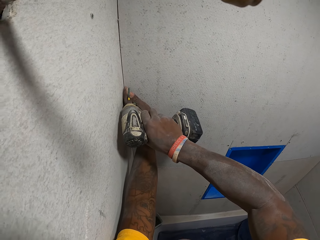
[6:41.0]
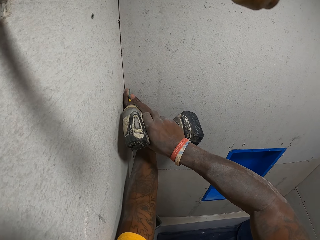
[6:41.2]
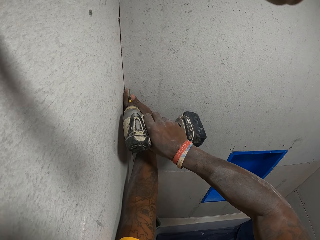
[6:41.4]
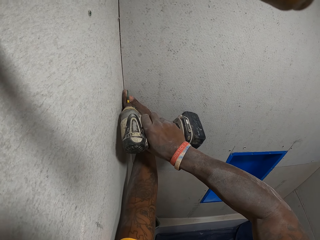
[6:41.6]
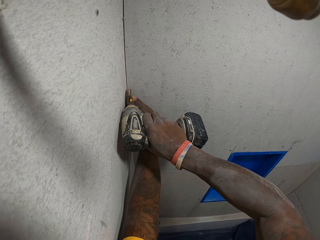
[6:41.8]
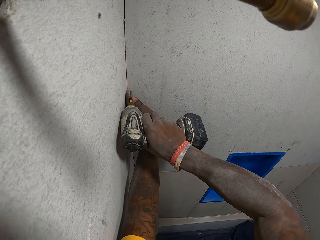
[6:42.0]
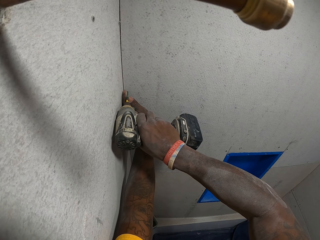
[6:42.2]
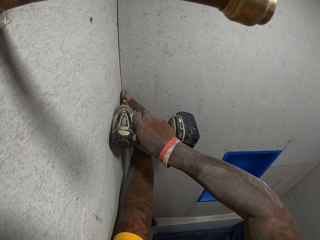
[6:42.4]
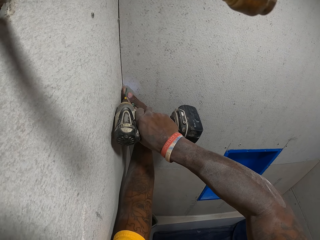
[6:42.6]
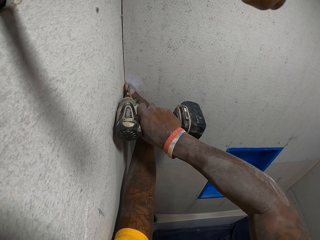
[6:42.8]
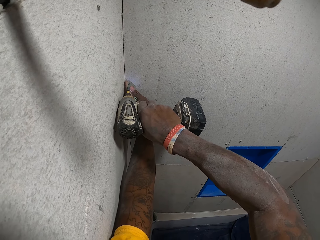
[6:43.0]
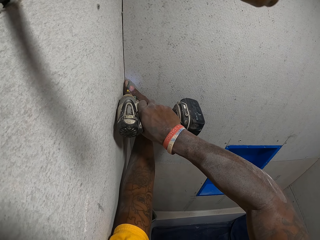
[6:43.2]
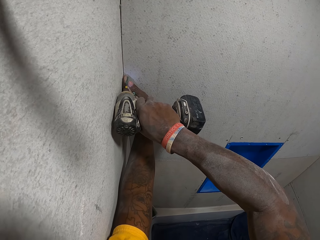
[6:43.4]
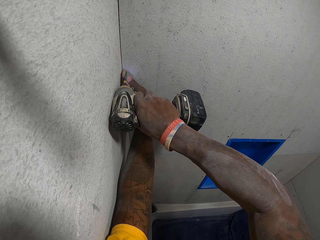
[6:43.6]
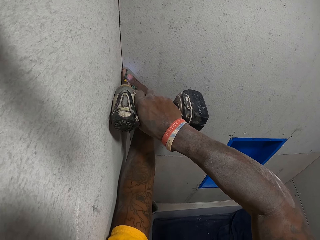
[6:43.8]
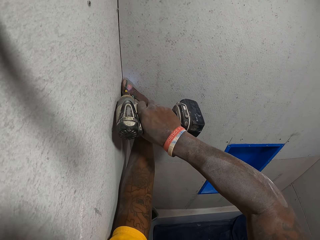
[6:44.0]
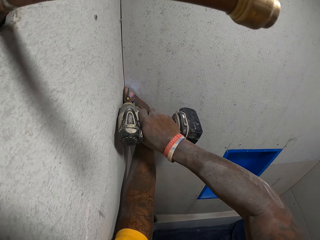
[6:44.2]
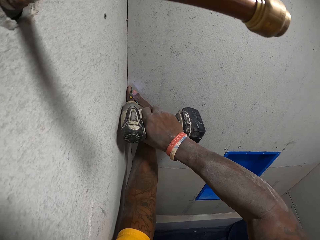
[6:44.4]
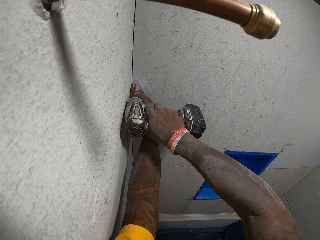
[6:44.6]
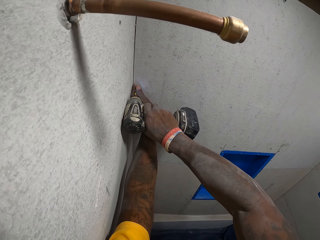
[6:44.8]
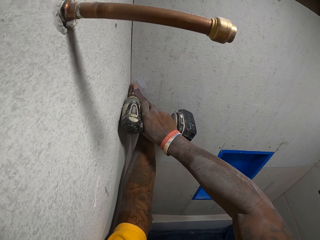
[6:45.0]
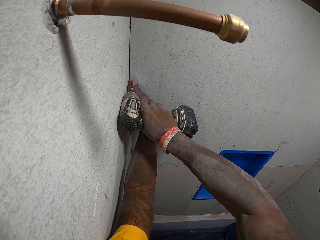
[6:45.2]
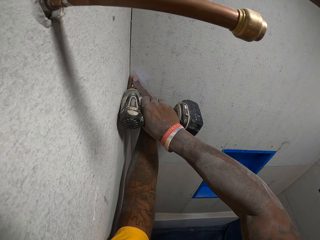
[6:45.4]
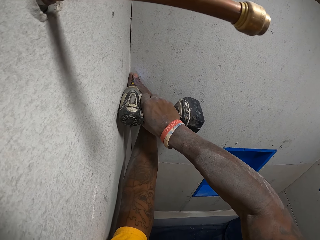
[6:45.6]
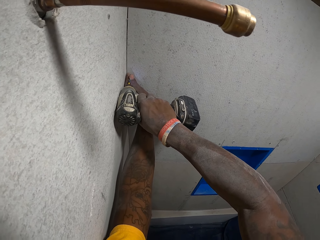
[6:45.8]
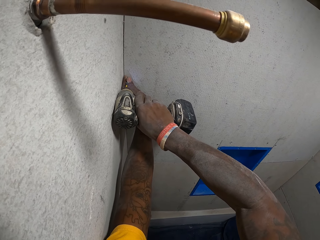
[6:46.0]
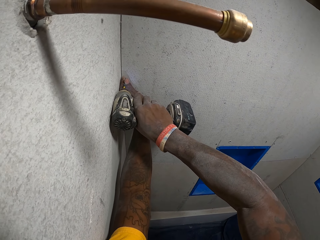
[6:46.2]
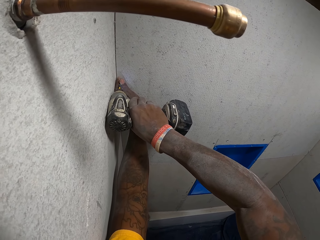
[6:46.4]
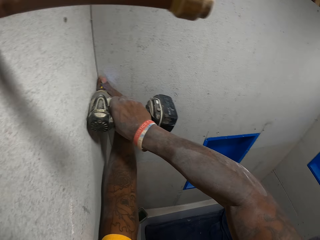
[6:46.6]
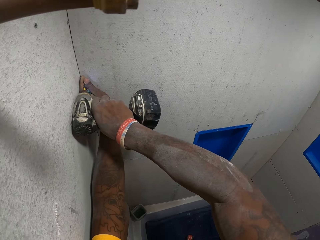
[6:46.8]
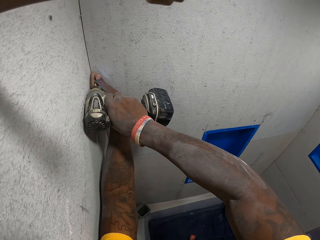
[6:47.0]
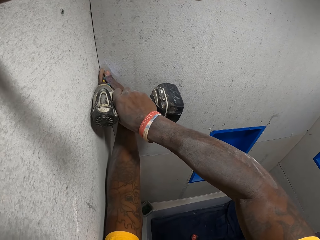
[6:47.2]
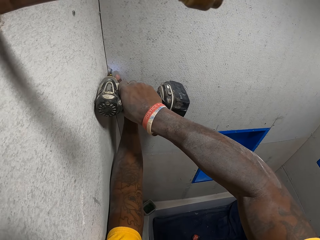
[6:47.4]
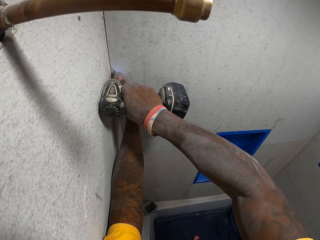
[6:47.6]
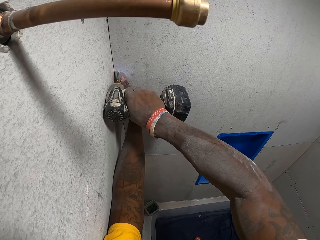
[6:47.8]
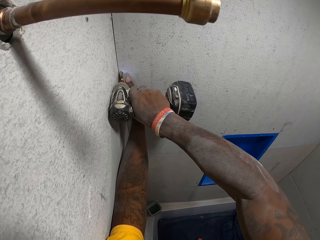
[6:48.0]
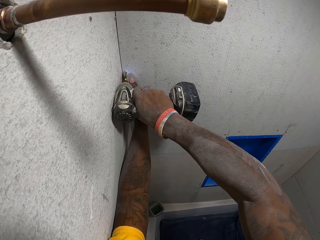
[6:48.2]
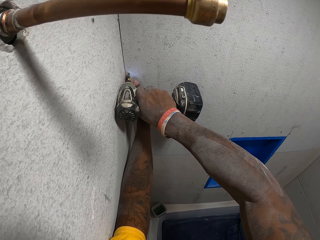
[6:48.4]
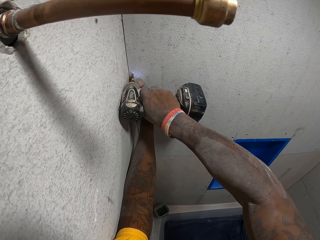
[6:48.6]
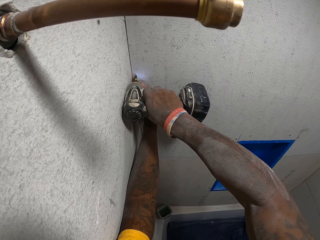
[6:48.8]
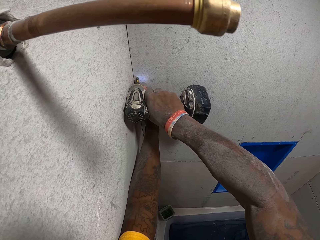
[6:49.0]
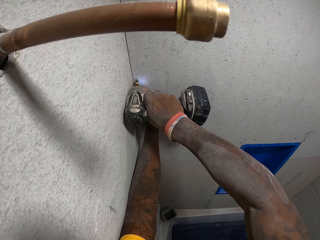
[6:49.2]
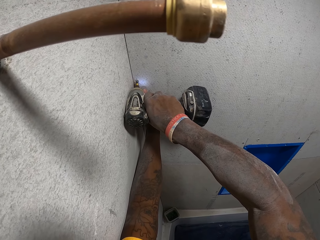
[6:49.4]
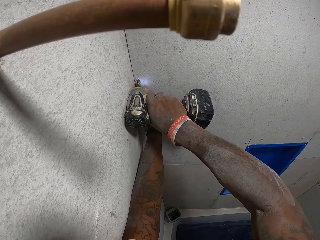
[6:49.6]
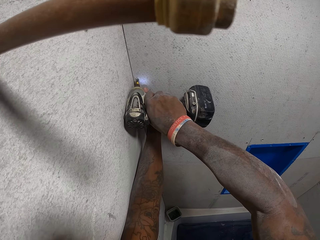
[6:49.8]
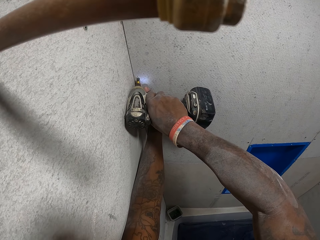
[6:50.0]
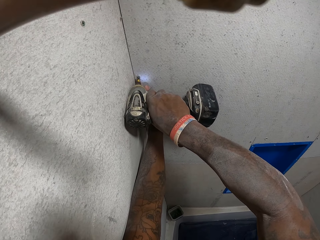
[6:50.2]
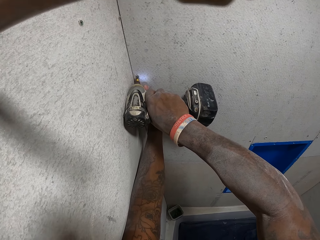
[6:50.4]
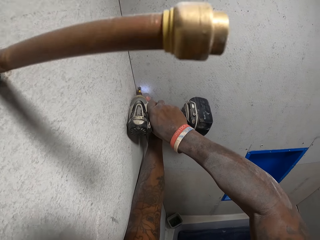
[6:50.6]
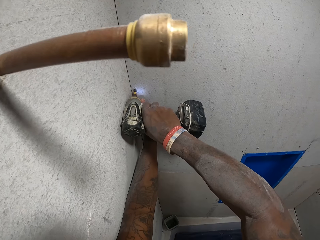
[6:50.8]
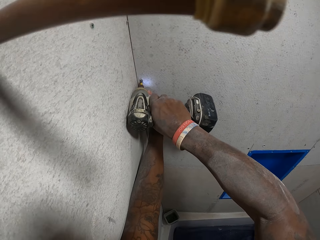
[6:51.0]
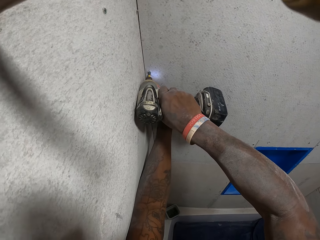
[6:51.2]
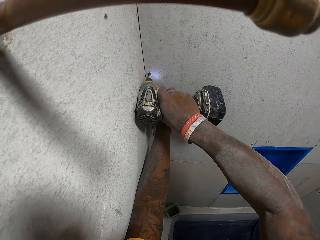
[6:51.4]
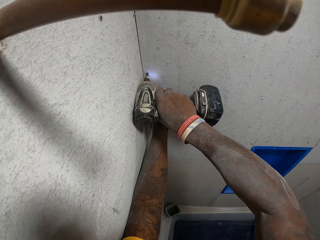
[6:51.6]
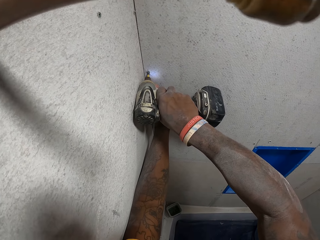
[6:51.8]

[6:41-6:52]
The camera wearer fixes a screw in a cardboard wall with the electric drill.

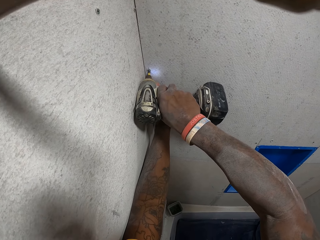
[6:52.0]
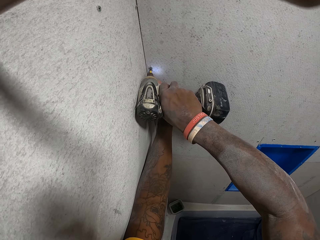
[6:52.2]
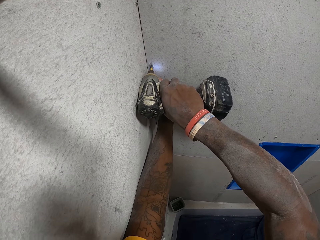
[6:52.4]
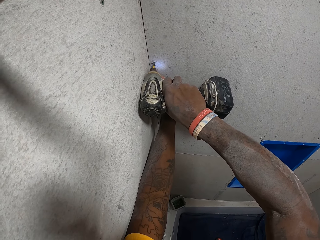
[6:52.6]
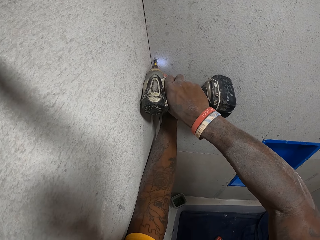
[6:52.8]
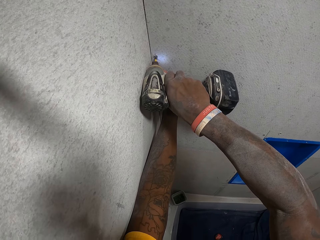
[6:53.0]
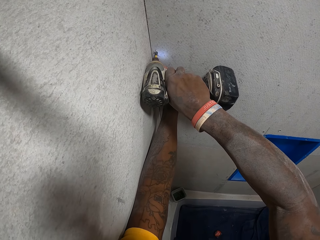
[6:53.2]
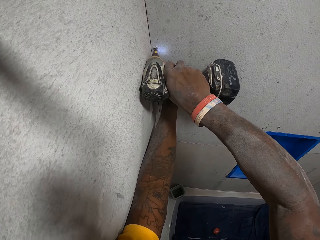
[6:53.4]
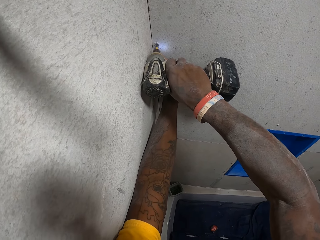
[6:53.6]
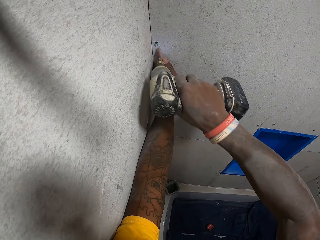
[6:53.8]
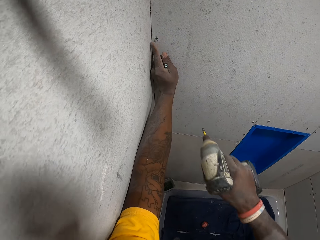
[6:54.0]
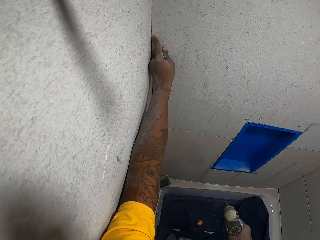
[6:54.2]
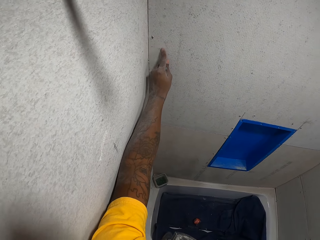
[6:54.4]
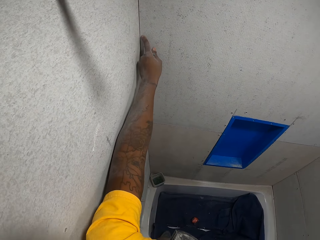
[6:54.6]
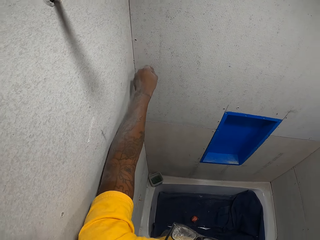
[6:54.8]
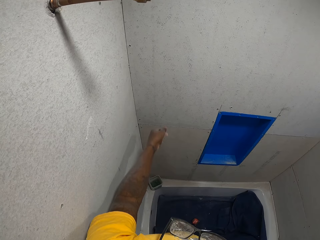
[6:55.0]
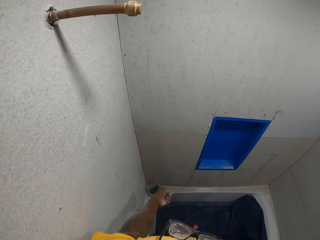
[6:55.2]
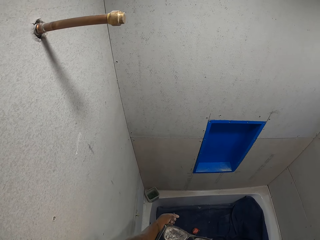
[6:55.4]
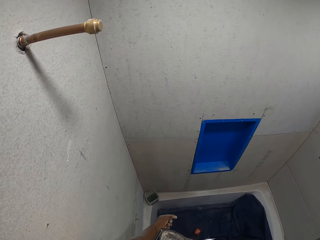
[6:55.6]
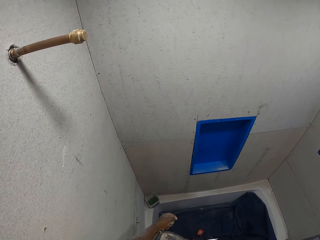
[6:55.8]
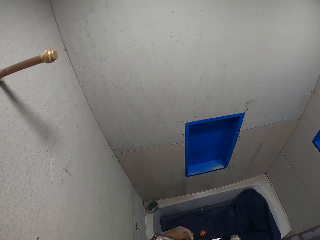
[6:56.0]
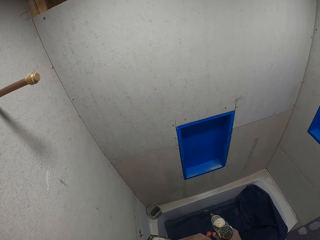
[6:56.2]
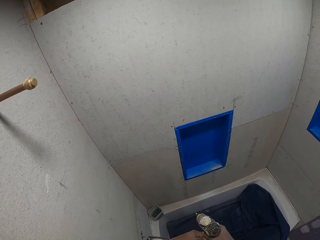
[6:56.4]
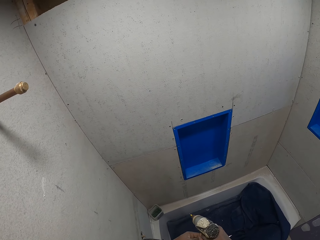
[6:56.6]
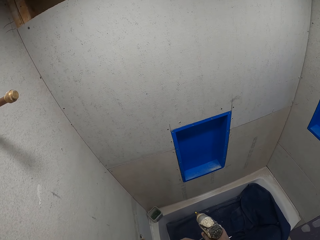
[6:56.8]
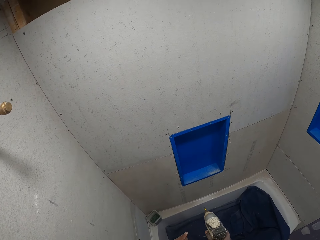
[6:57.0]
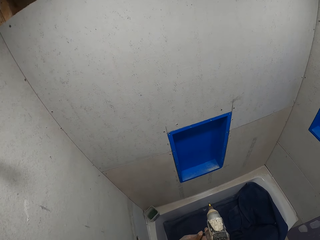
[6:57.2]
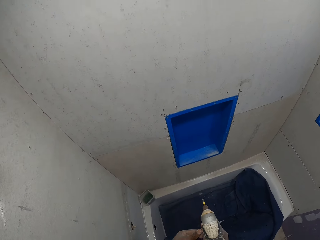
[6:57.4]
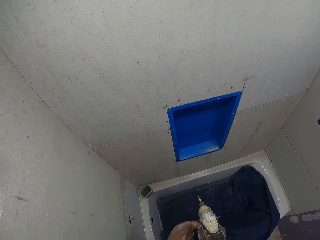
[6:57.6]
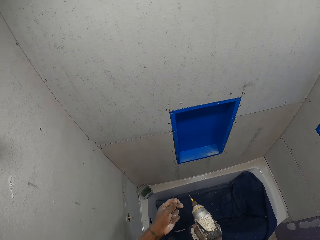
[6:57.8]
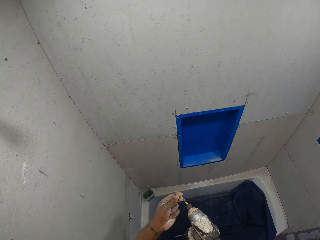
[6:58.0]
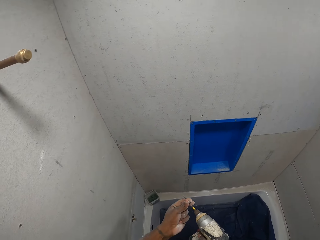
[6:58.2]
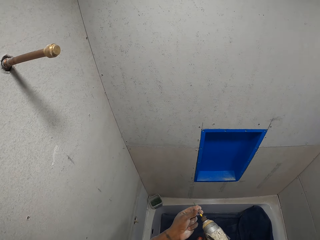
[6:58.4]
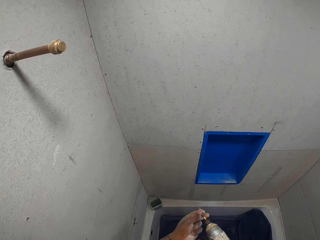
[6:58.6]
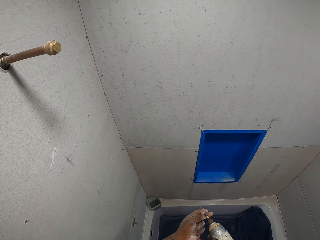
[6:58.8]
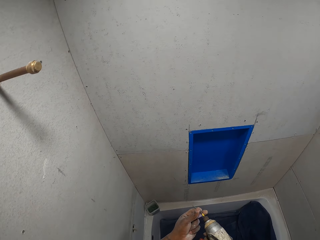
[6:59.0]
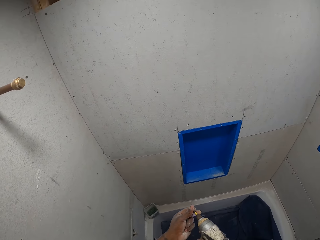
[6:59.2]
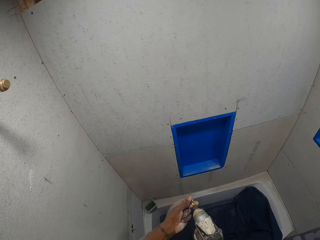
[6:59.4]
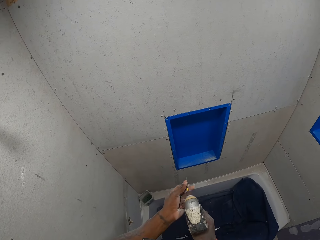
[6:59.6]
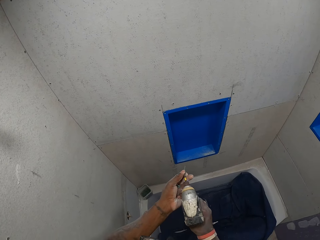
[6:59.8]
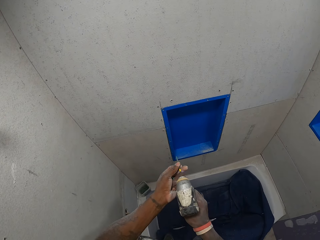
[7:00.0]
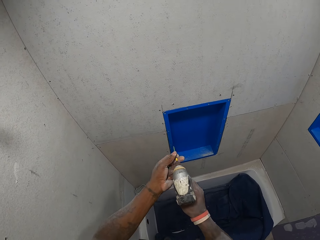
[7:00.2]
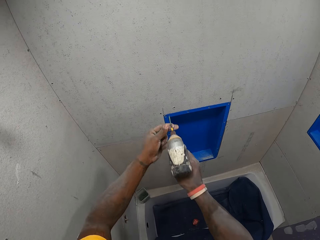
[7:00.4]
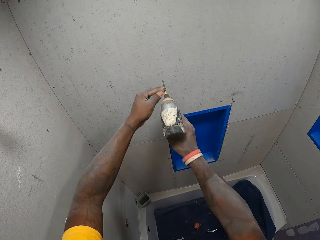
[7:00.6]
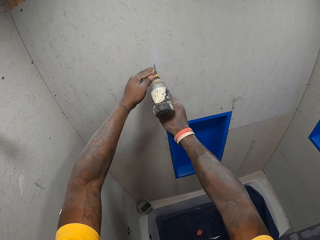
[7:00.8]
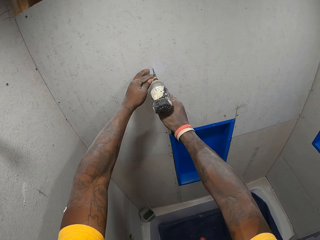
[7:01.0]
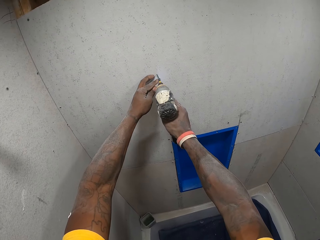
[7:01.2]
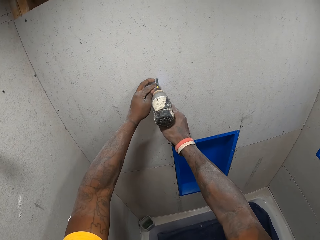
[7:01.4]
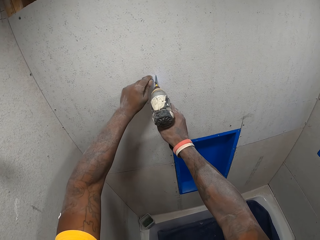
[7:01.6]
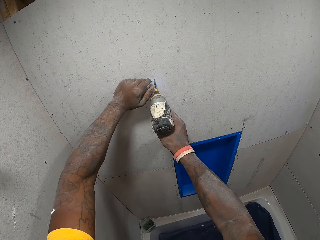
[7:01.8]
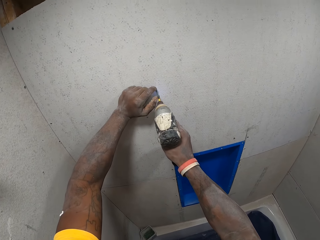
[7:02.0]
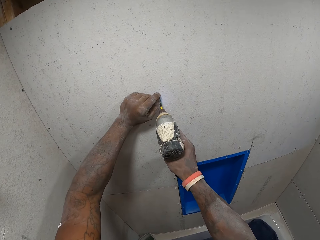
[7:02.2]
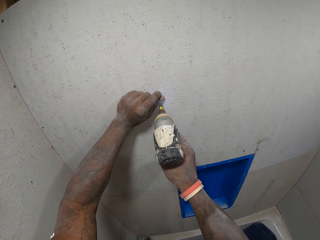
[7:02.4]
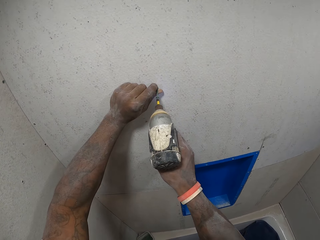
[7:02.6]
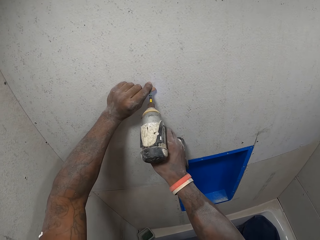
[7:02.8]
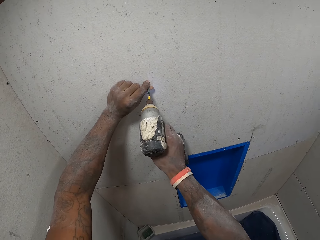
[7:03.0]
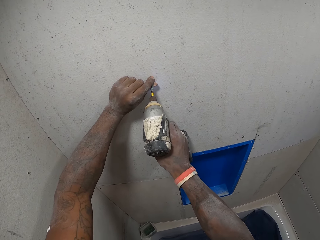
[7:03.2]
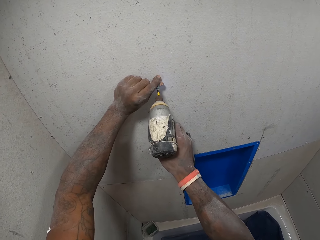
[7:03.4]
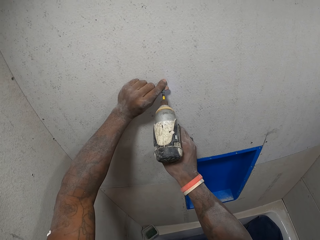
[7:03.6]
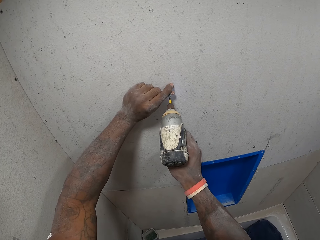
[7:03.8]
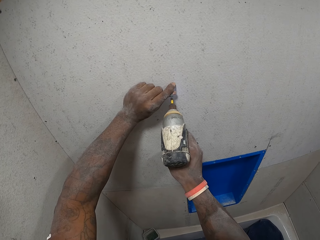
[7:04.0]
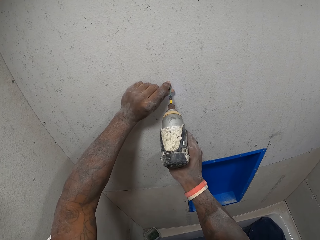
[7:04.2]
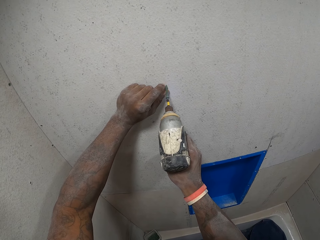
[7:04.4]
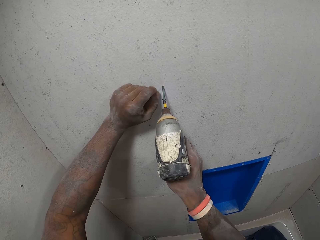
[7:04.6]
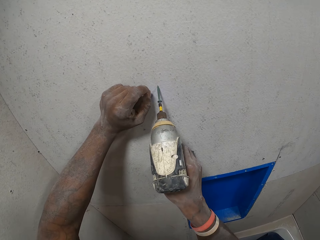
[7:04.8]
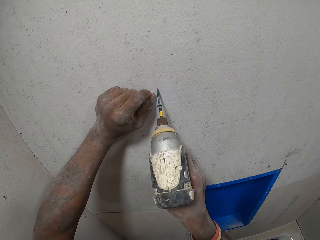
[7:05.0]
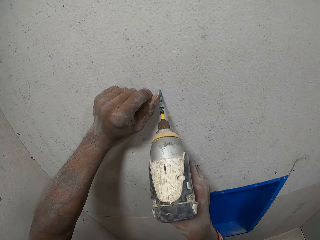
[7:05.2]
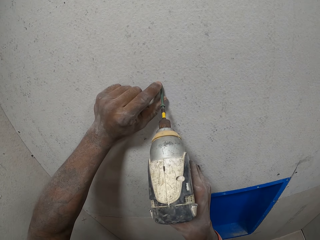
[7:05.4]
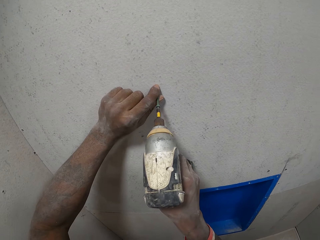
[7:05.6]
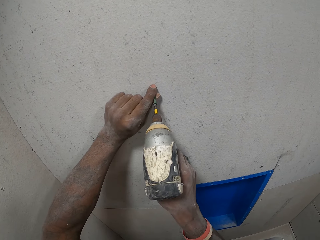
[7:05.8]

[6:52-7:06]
The camera wearer wipes off the drilled point on the cardboard wall with his left hand, with his finger. He stares at the screw in his hand. He fixes the screw in the drill bit. He drills the screw on the bathroom wall with the electric drill on his right hand.
